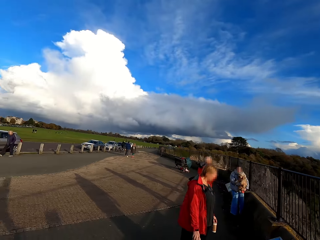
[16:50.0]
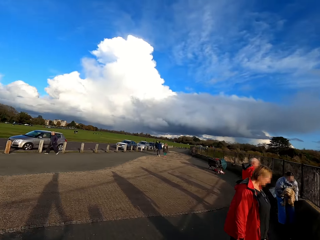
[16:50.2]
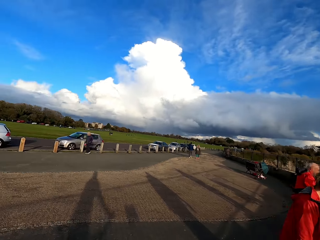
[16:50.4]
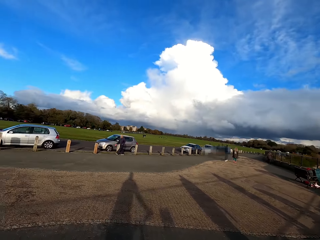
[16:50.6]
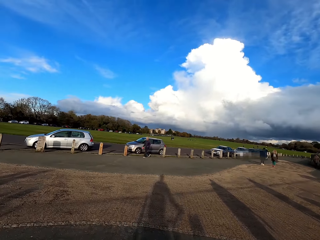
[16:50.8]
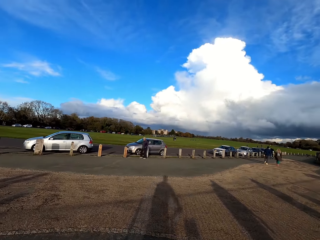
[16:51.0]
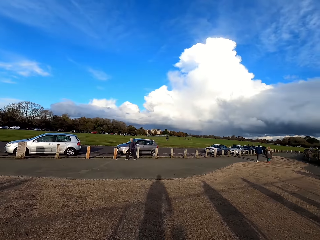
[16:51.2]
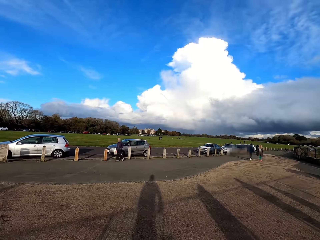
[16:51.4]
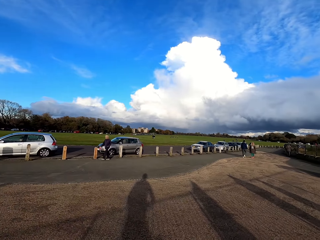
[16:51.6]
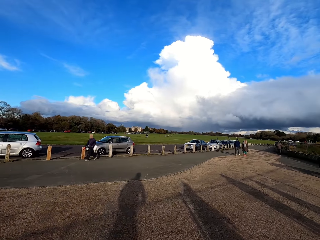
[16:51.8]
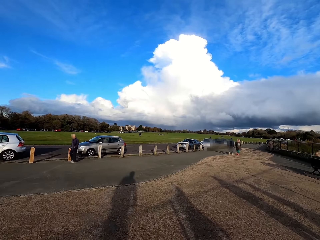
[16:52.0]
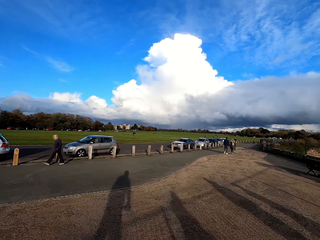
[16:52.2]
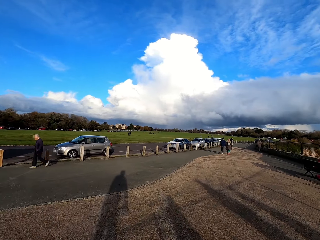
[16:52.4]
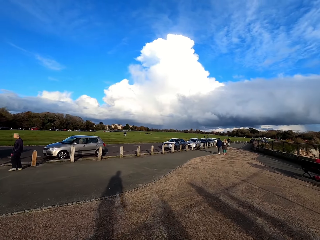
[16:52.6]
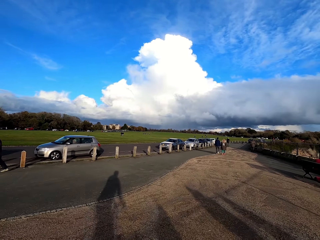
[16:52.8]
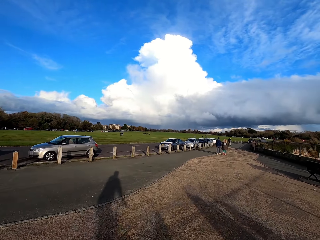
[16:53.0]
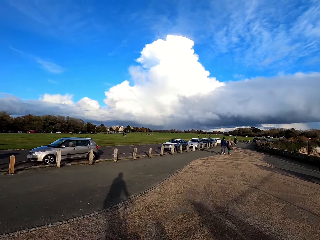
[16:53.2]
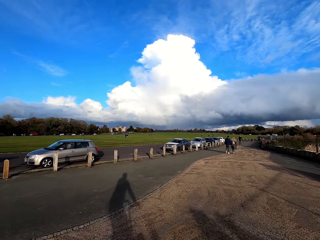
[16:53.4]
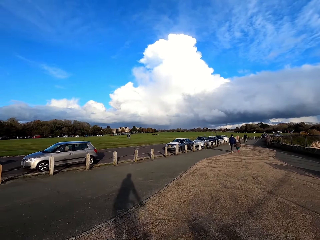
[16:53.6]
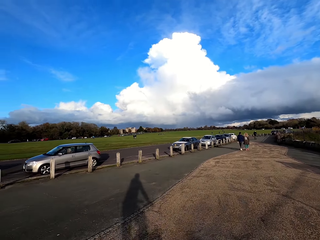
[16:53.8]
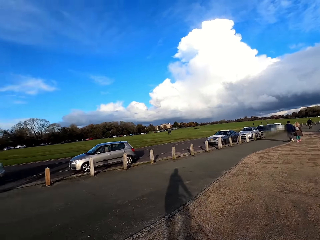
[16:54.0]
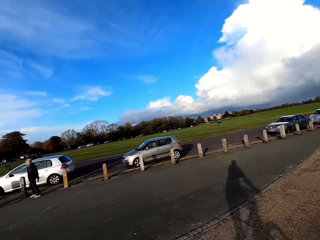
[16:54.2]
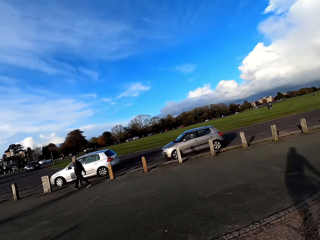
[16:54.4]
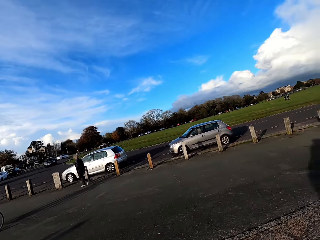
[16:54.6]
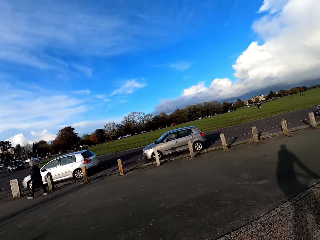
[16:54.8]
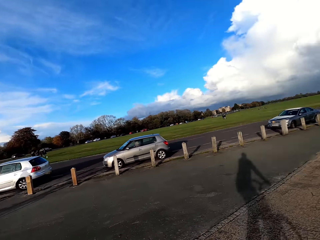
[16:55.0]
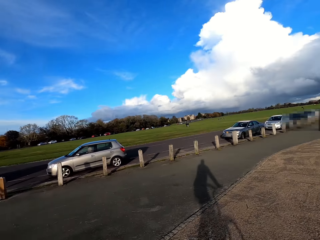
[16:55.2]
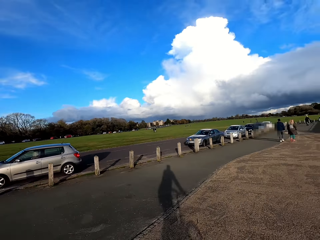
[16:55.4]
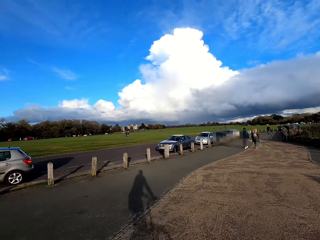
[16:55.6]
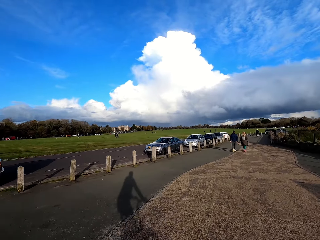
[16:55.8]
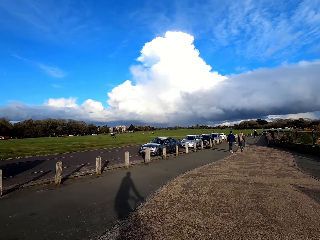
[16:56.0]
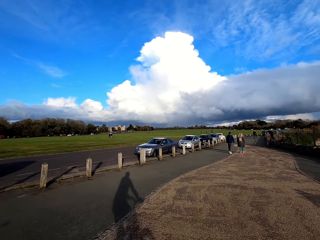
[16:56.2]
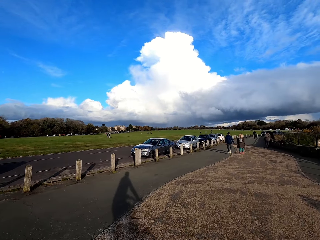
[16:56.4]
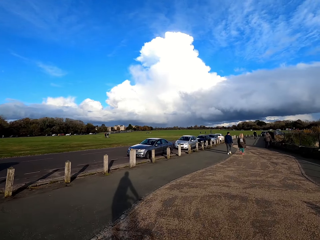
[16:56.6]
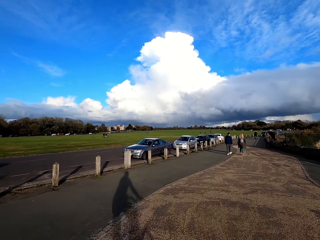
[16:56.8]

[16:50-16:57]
The camera wearer rides the bicycle on the road.

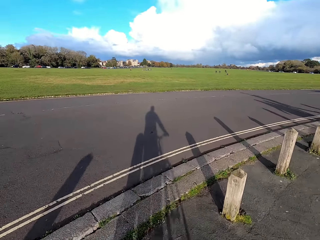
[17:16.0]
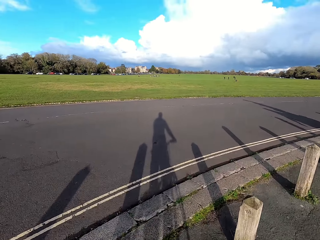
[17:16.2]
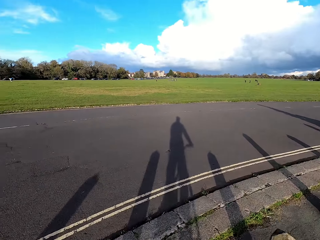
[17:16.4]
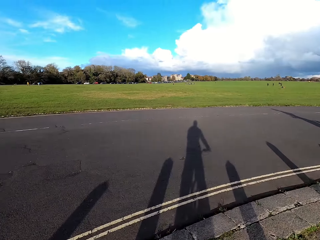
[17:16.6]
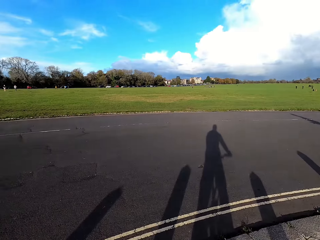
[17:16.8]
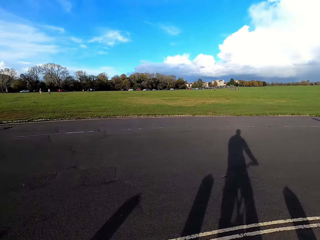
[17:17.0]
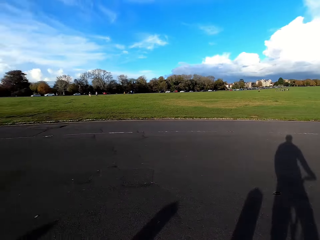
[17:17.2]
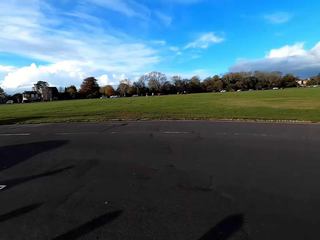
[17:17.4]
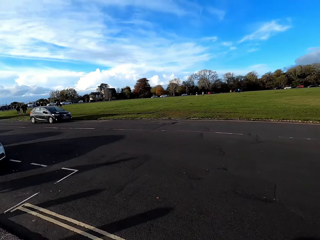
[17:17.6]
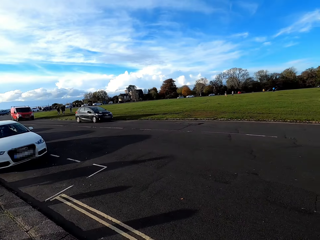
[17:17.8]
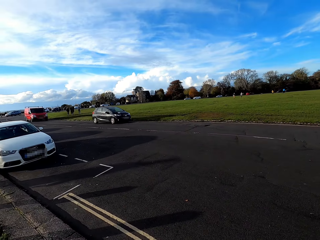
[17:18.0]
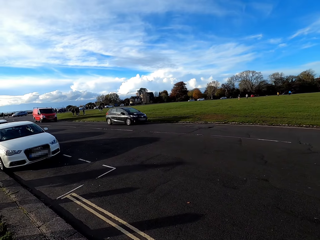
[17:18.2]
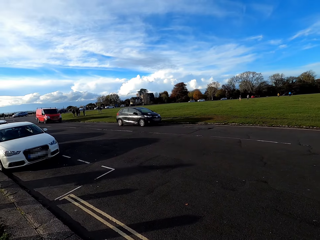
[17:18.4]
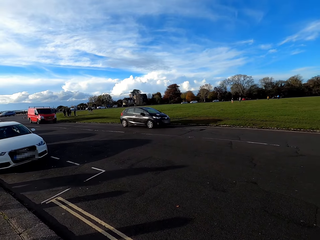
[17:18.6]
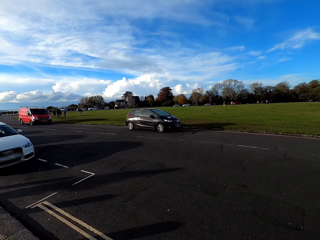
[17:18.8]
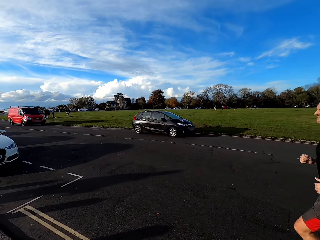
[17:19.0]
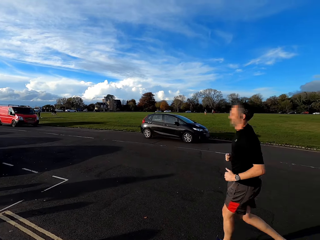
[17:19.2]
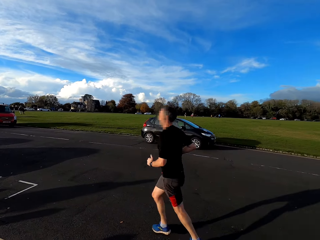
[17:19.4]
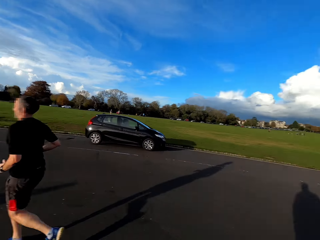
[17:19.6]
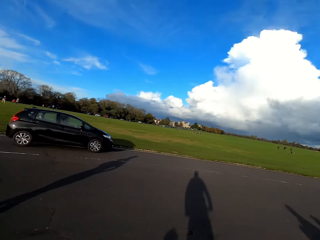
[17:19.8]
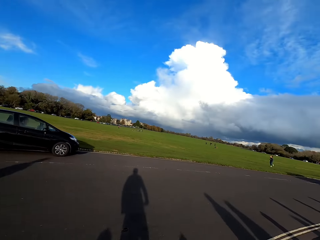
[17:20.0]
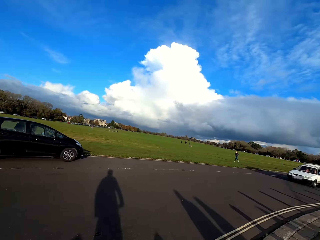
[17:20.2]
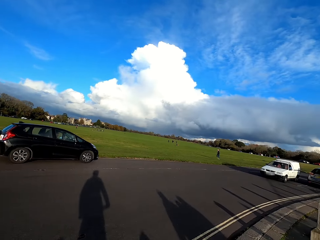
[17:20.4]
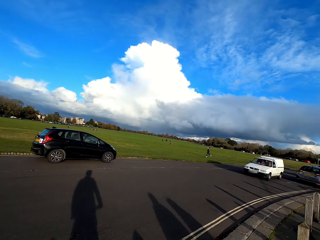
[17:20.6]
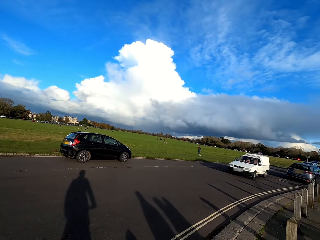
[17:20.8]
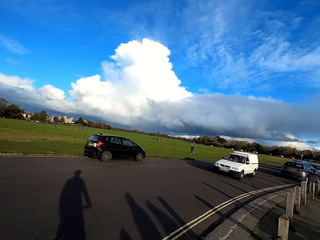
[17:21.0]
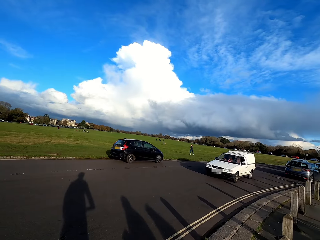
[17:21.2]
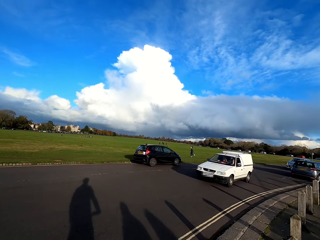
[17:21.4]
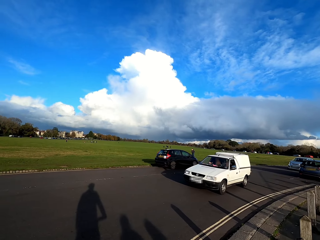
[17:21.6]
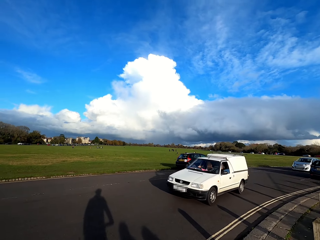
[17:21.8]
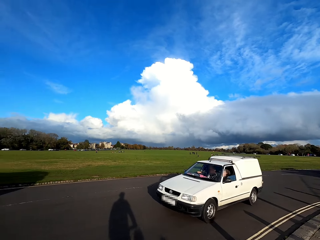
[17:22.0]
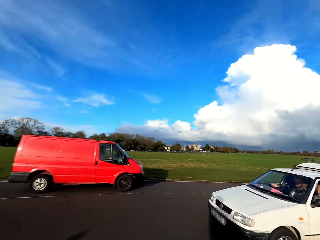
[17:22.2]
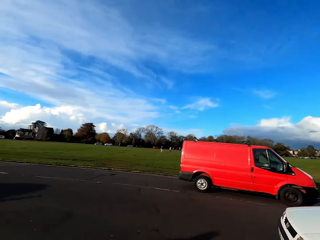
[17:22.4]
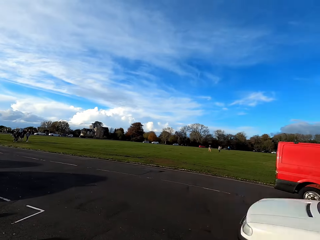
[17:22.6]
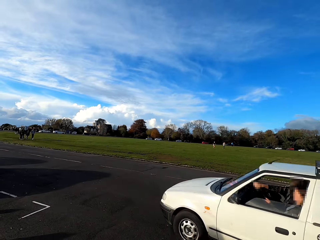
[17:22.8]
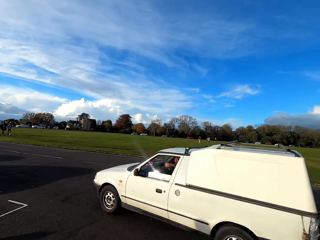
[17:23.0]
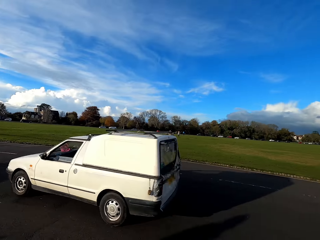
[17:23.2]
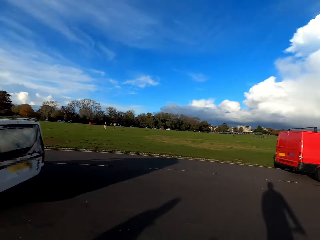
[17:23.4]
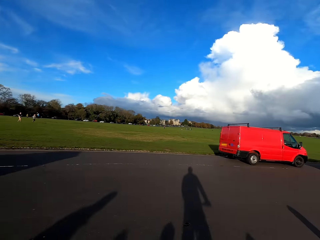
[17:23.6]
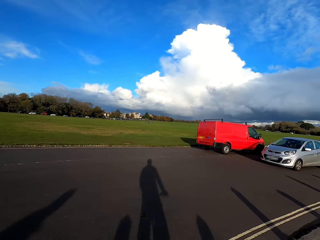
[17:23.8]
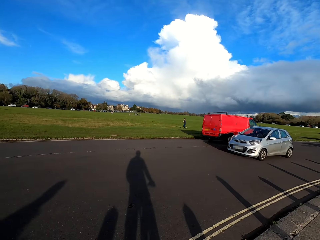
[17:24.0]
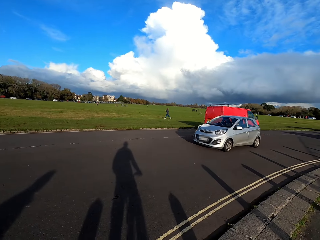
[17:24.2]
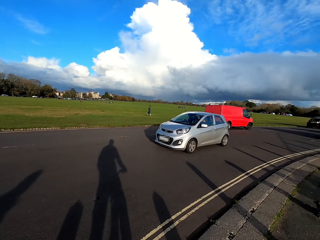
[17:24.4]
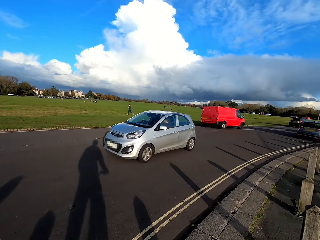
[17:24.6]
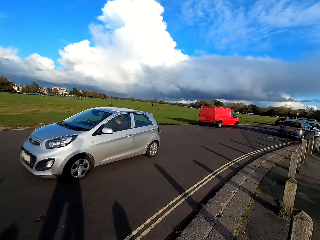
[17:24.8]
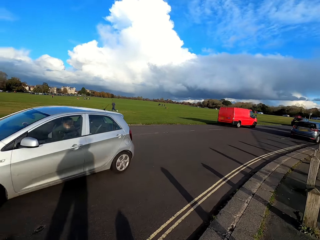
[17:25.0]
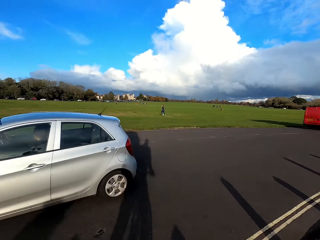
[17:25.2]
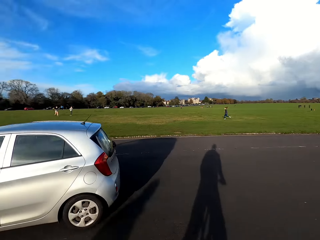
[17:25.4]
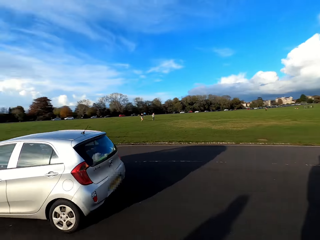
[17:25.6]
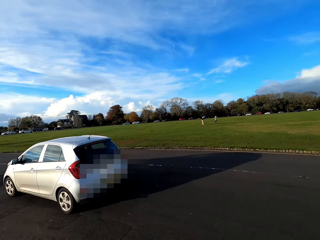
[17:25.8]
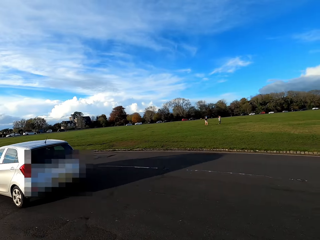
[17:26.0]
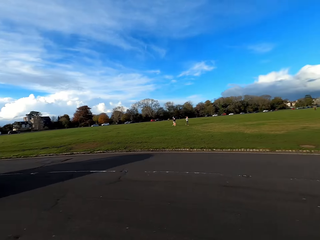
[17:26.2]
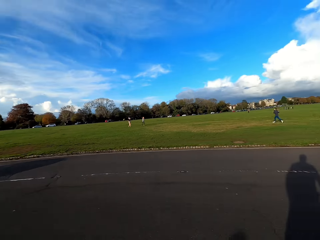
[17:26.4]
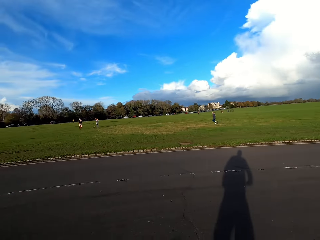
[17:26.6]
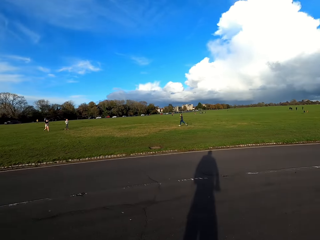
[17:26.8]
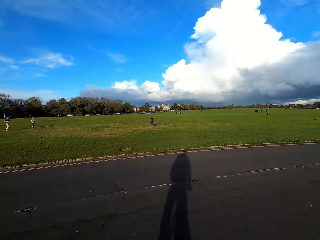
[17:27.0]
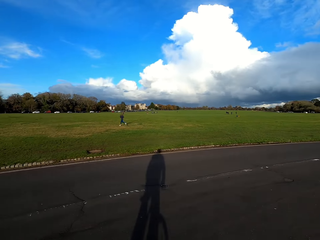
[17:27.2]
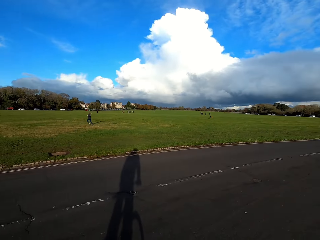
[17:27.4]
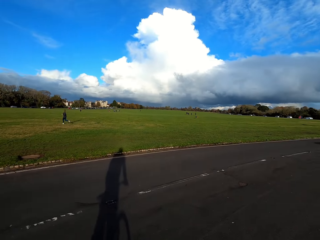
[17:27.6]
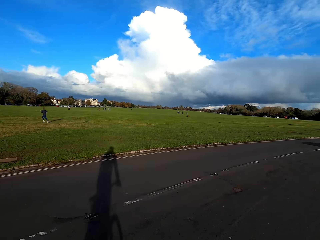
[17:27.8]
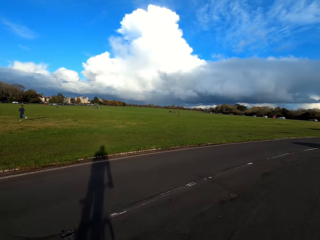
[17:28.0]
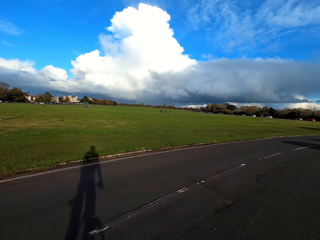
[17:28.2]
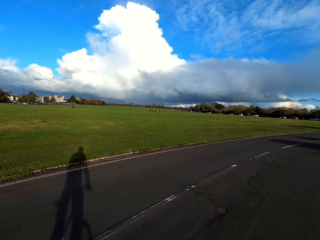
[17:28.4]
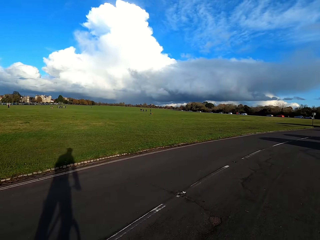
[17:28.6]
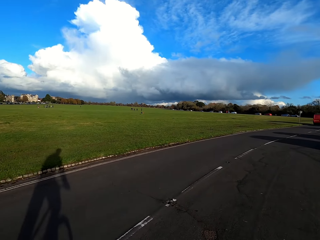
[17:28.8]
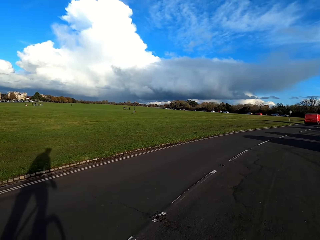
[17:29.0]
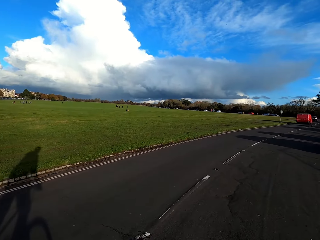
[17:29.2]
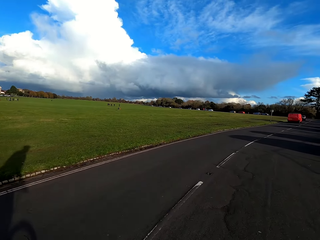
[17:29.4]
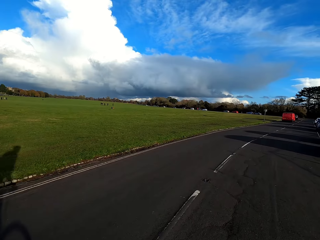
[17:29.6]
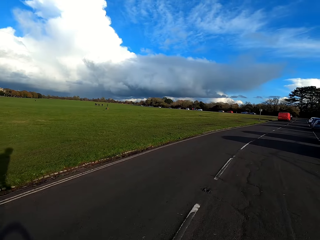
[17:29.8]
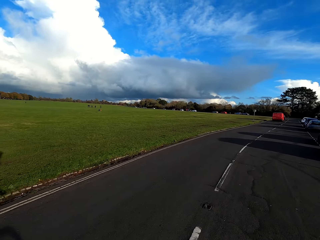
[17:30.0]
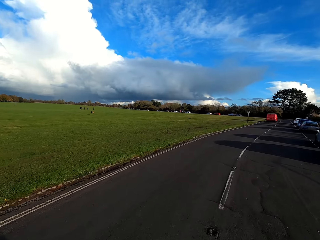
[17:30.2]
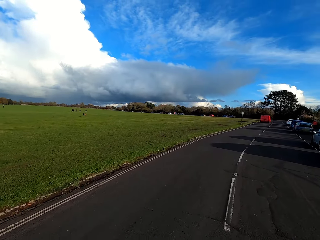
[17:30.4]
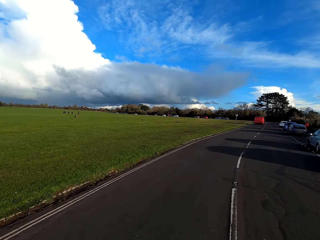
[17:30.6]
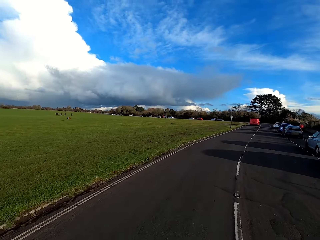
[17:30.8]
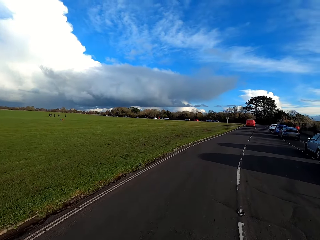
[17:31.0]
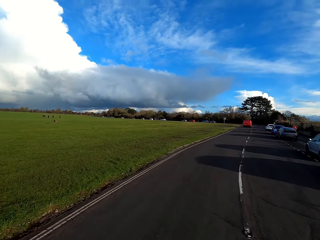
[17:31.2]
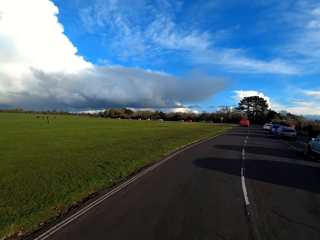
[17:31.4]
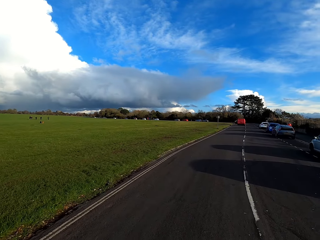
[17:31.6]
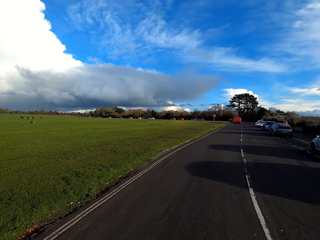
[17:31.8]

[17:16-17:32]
The camera wearer stops cycling. They wait by the roadside. They ride the bicycle across the road. They ride the bicycle on the roadside.
